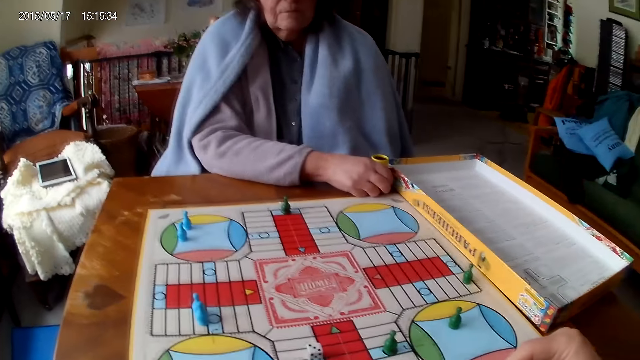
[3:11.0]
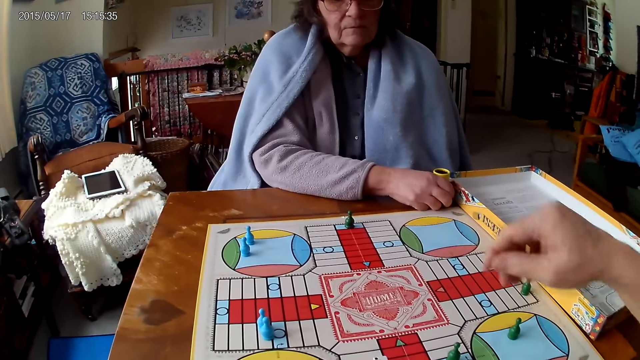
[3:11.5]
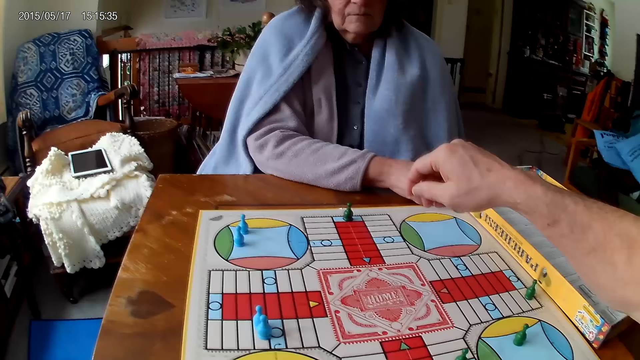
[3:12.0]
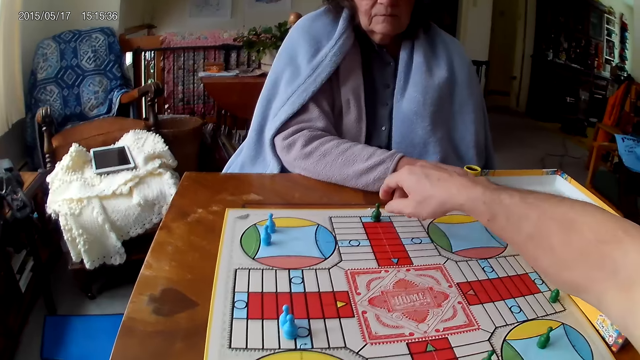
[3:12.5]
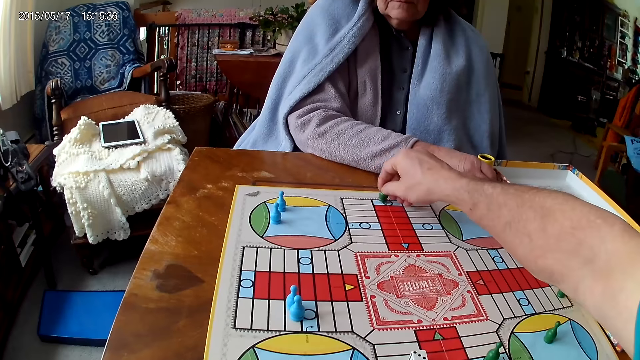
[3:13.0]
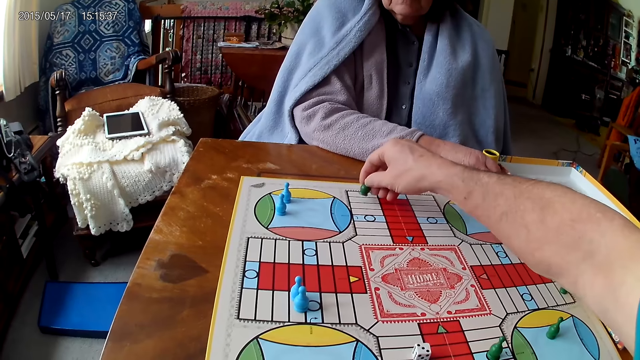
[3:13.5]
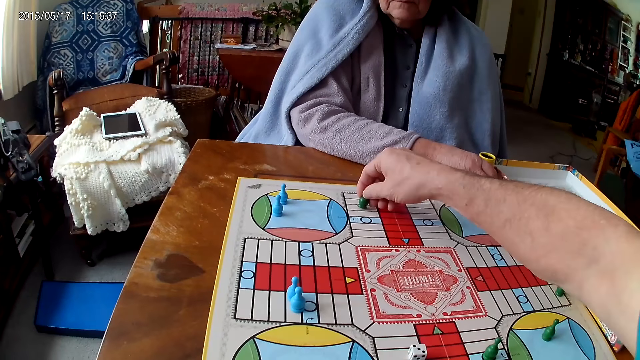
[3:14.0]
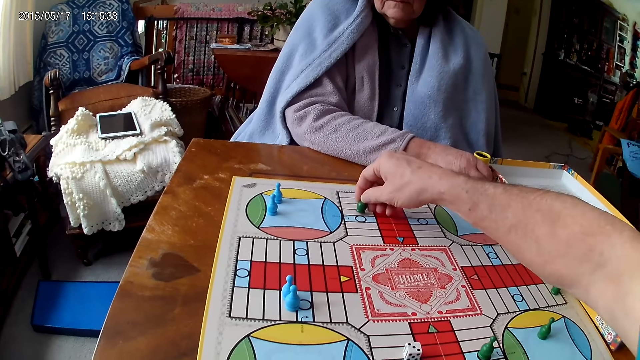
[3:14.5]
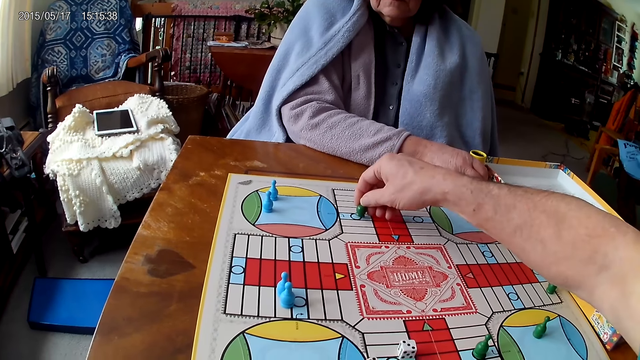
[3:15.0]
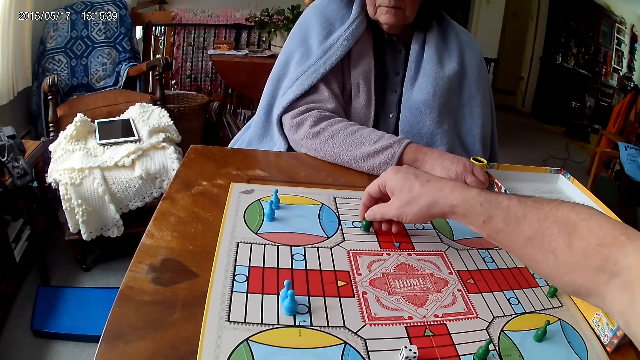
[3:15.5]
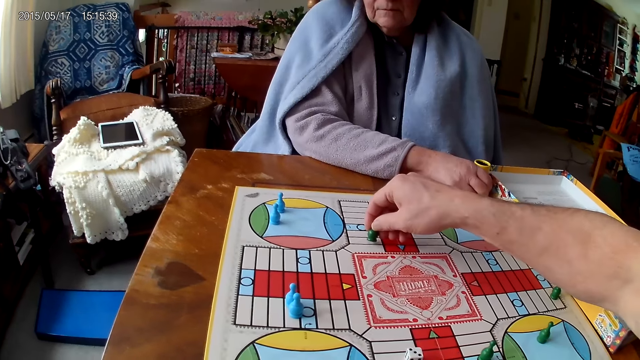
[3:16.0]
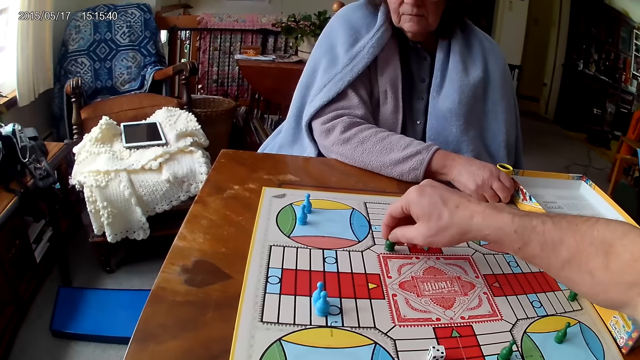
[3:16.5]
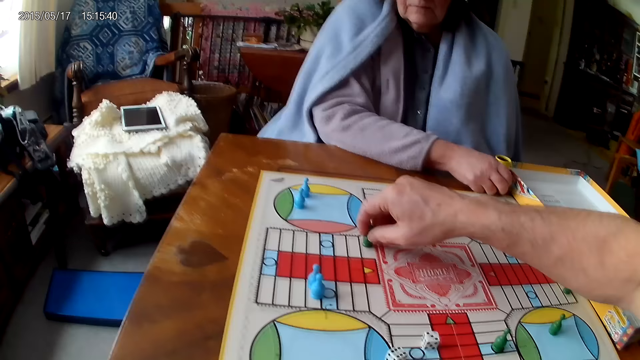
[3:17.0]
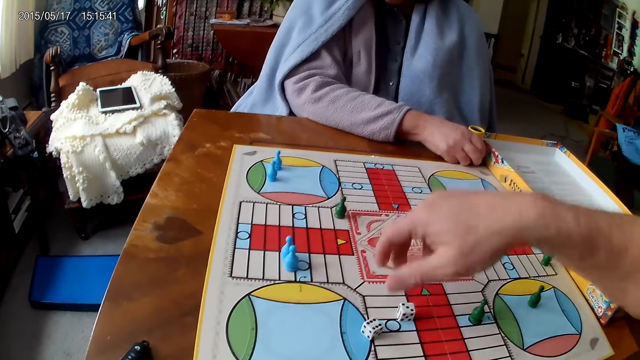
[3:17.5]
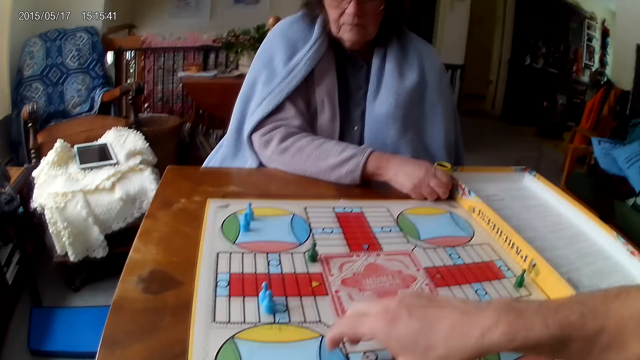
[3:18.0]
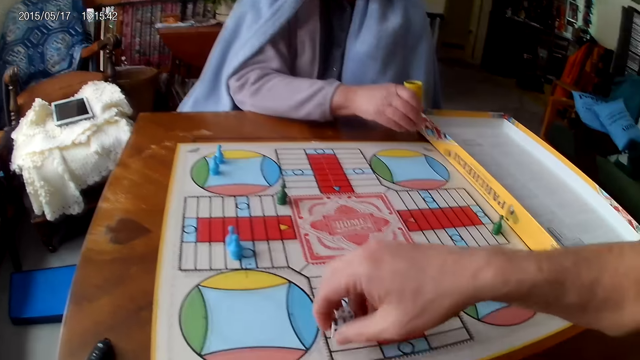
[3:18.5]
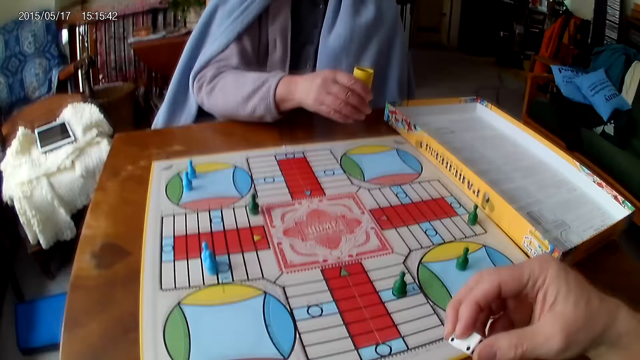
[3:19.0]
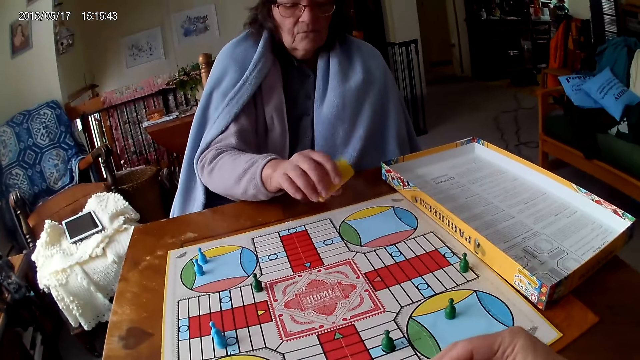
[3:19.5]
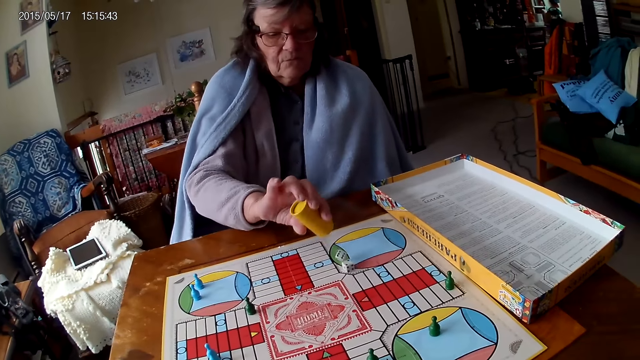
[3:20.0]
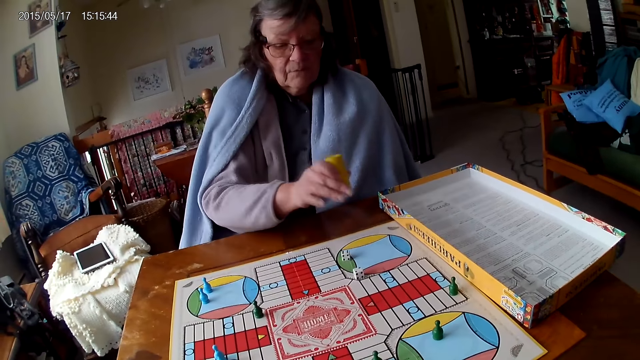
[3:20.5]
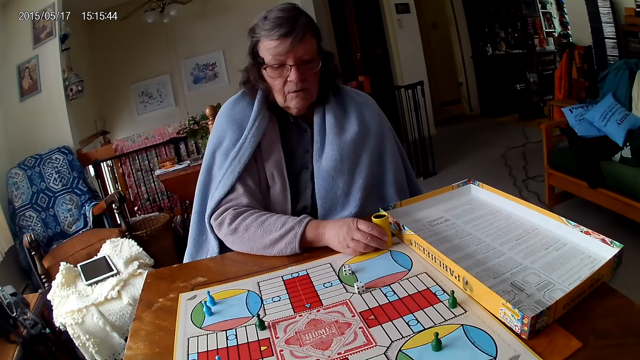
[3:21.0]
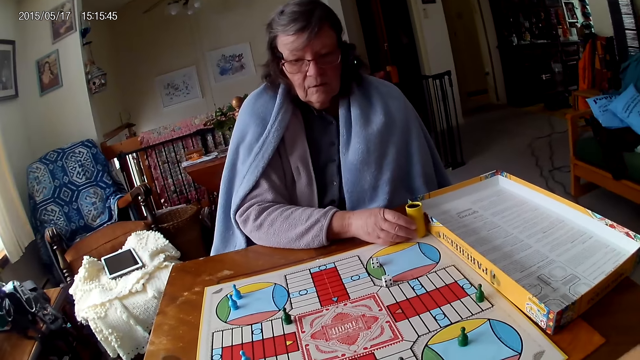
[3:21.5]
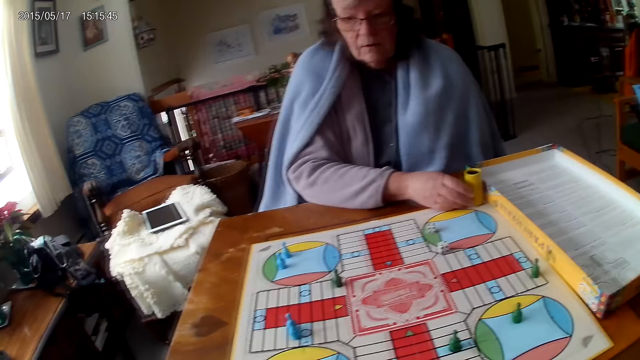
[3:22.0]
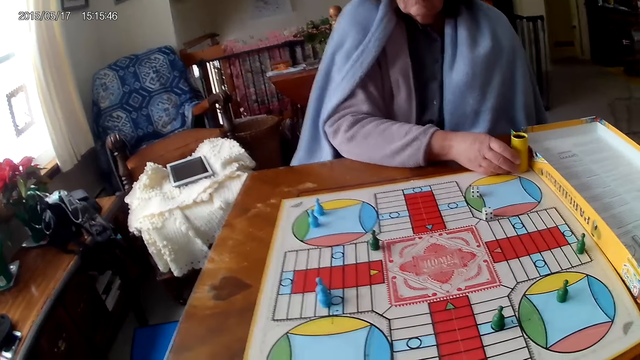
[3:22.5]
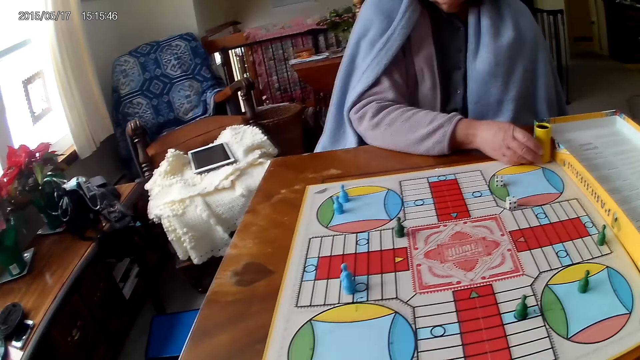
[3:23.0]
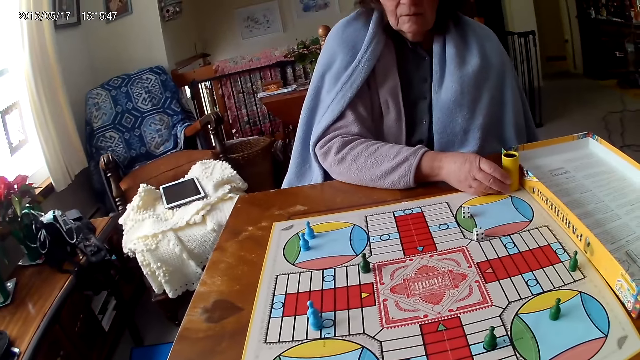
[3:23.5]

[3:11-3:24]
The camera wearer moves a token on the Ludo board with his right hand. He packs the dice from the board with his right hand. The woman shakes the dice container. The camera wearer pours the dice into the dice container. The woman pours the dice onto the board and drops the dice container on the table.

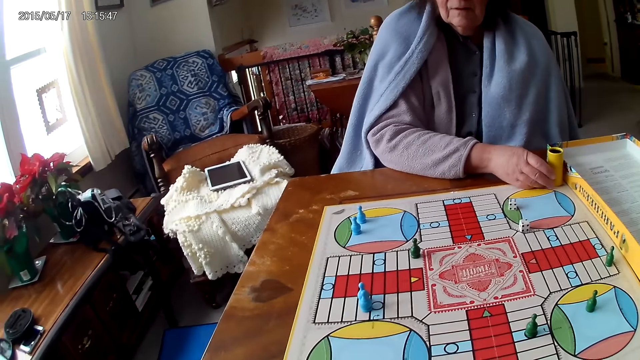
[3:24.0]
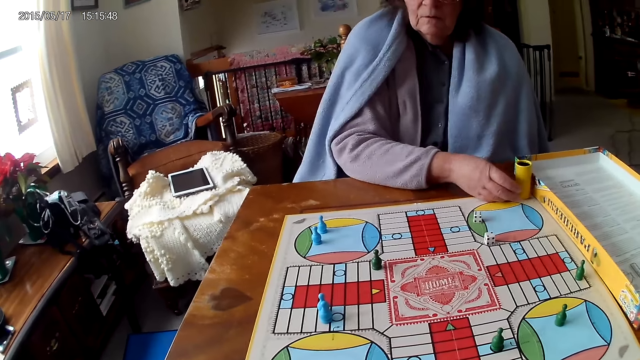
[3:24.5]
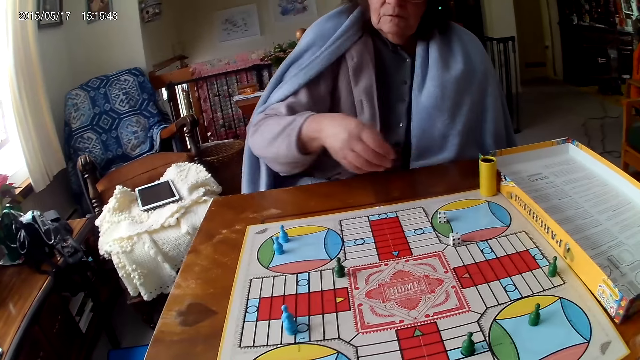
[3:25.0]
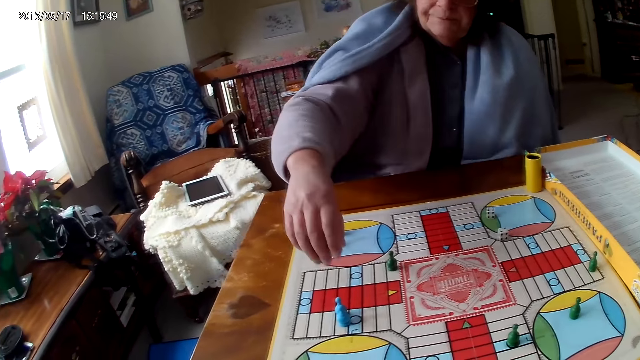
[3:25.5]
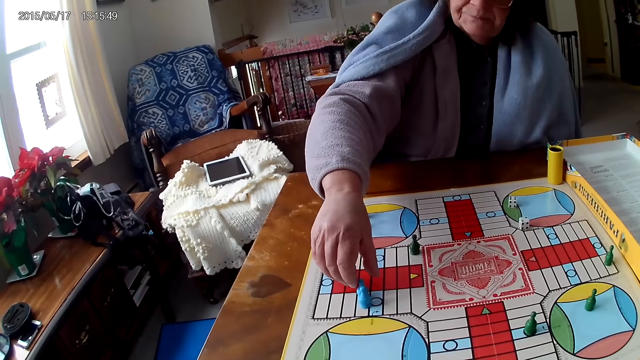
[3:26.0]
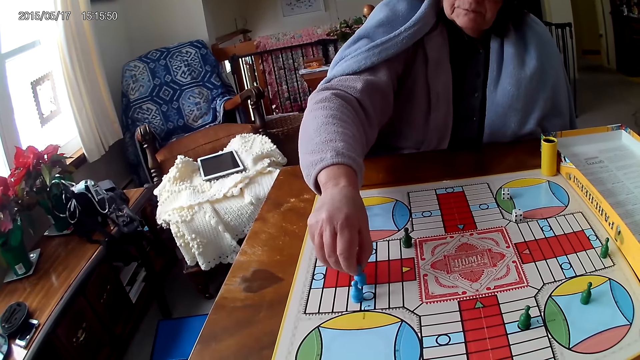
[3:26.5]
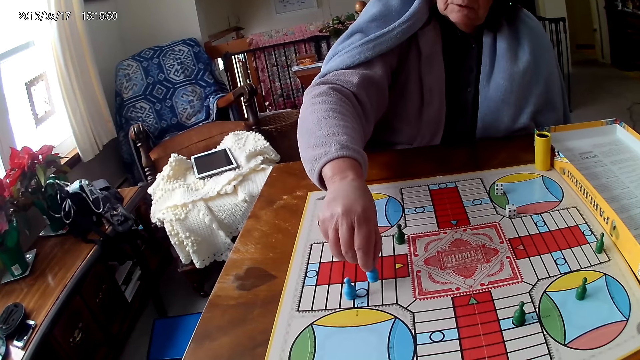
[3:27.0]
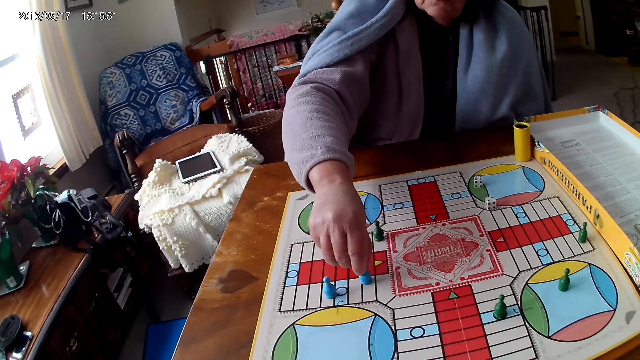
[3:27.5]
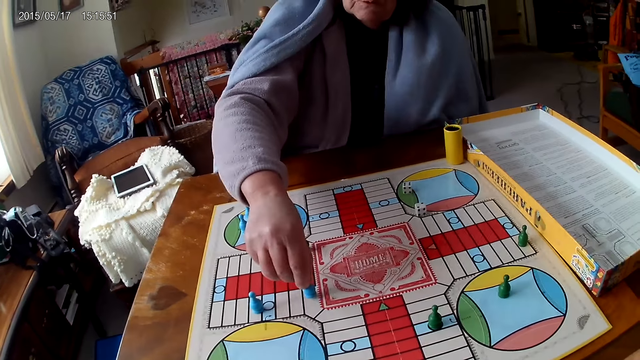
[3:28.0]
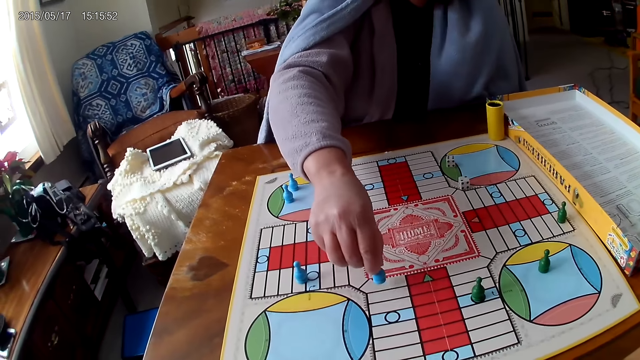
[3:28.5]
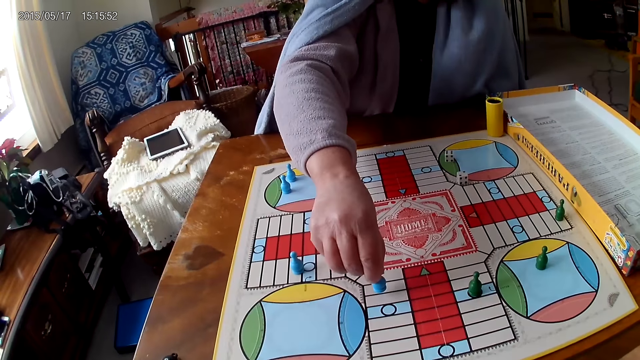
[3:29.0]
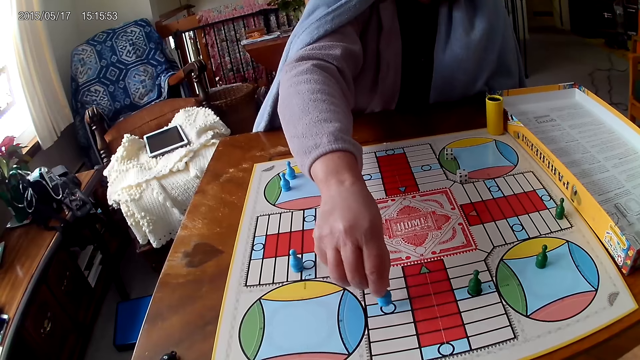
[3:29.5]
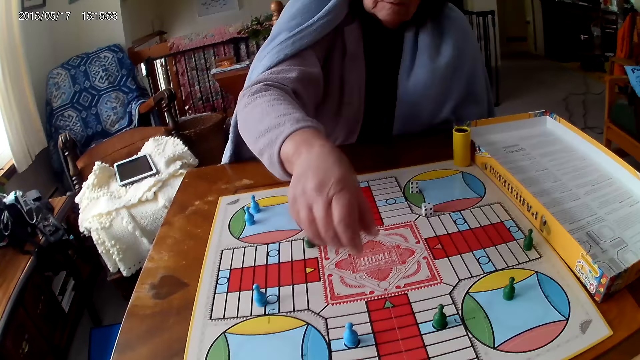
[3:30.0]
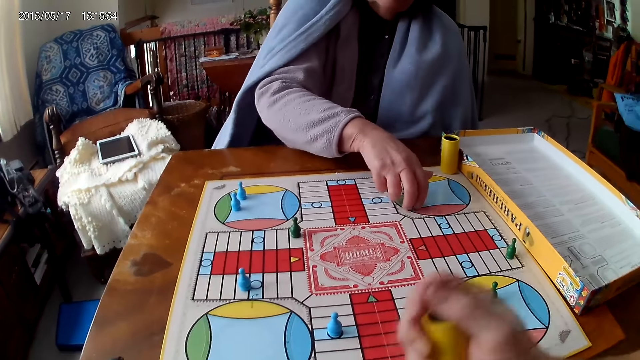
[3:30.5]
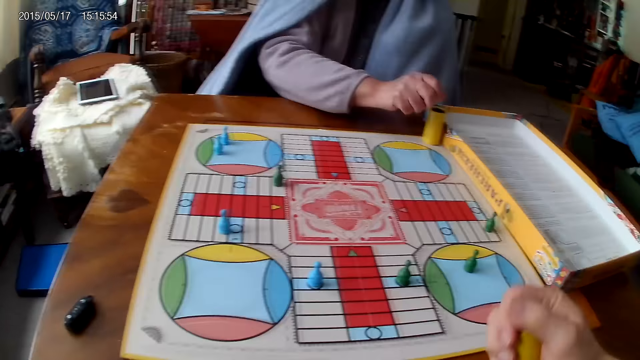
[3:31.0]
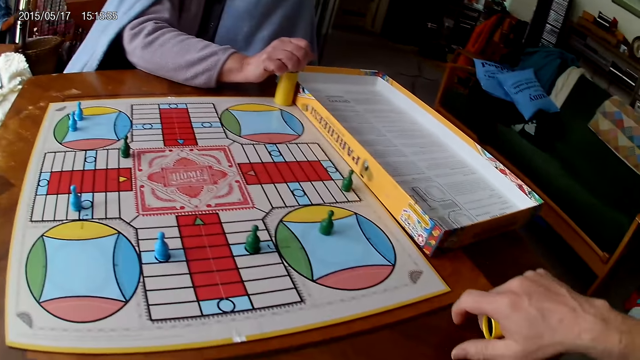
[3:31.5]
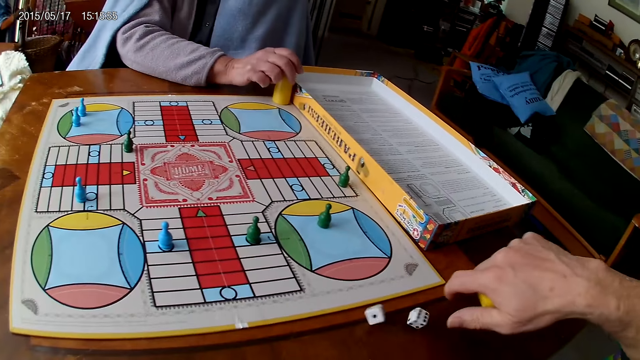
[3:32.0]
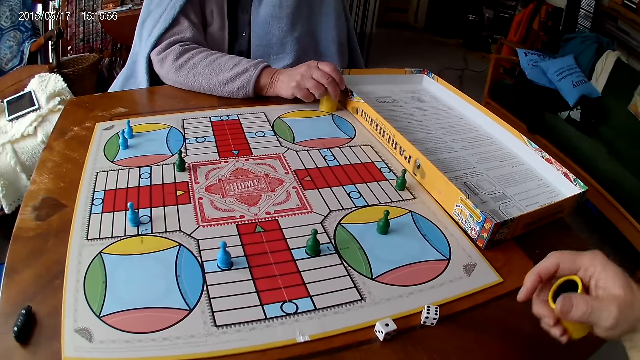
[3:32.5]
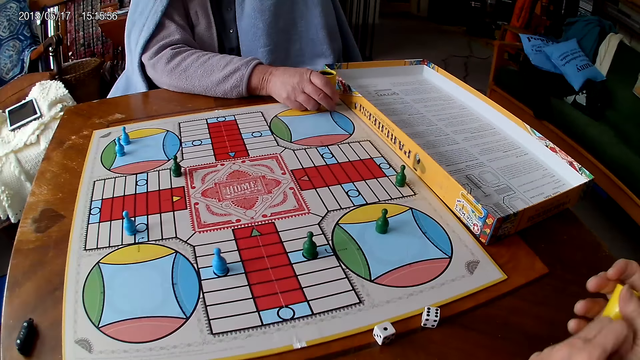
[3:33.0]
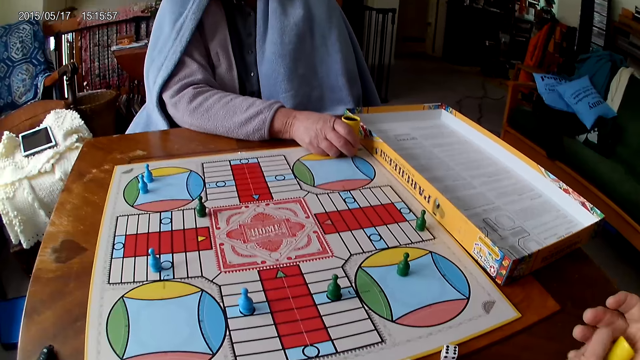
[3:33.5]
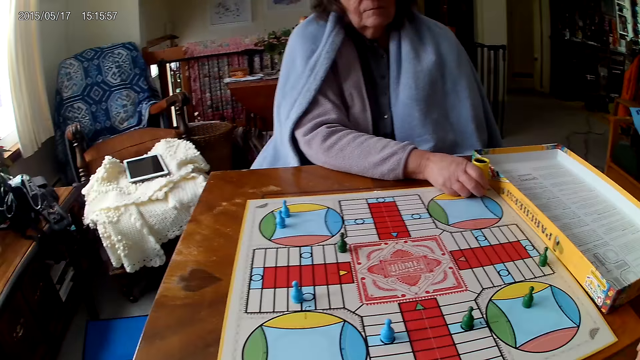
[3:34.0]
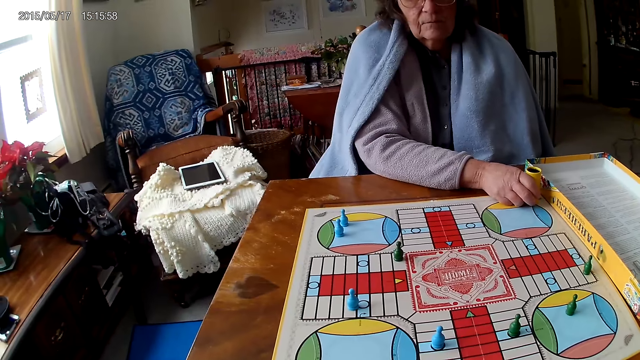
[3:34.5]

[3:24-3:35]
The woman moves a token on the Ludo board with her right hand. The camera wearer shakes the dice container. The woman packs the dice from the board with her right hand. The camera wearer pours the dice onto the table. He passes the dice container to his left hand.
